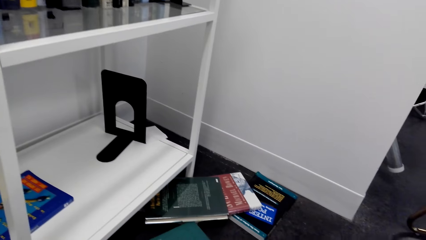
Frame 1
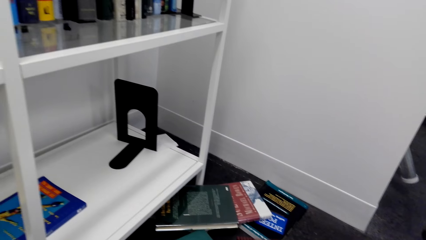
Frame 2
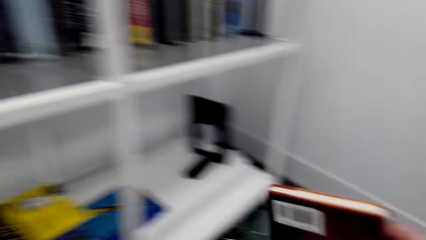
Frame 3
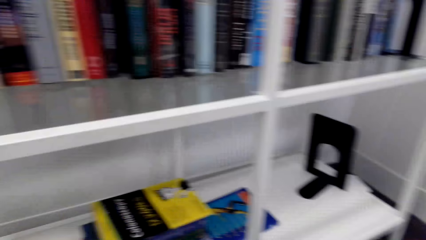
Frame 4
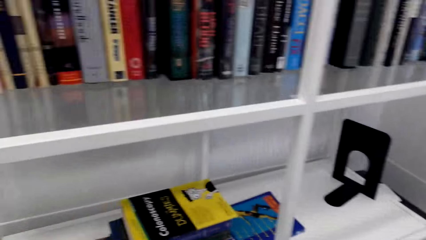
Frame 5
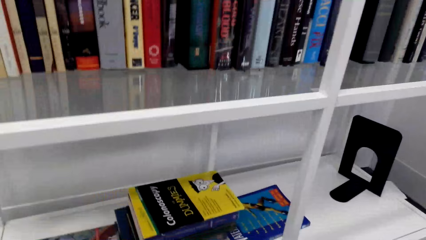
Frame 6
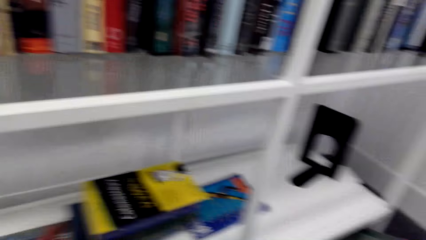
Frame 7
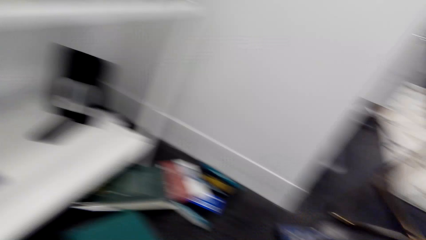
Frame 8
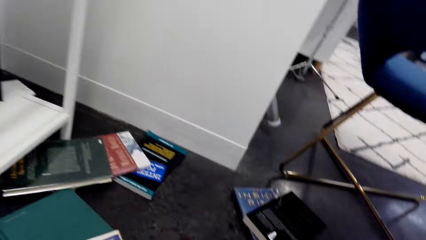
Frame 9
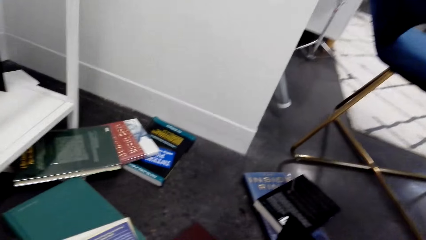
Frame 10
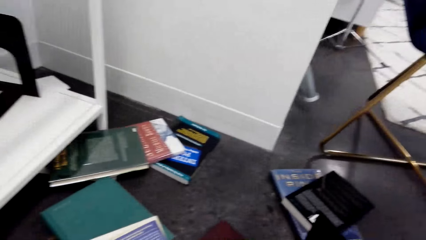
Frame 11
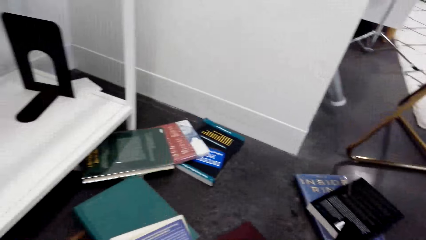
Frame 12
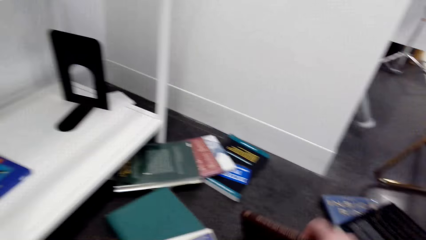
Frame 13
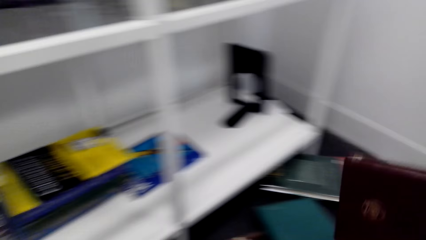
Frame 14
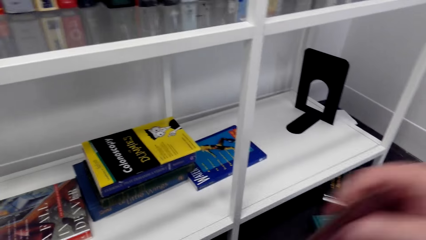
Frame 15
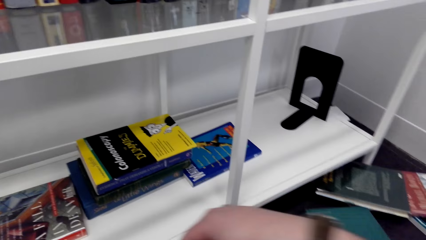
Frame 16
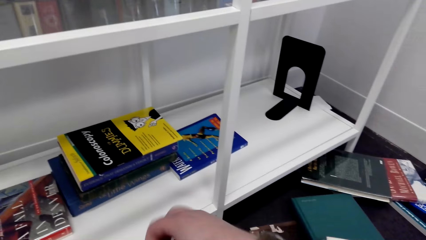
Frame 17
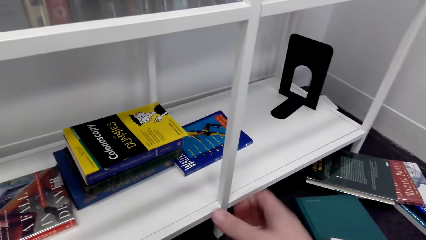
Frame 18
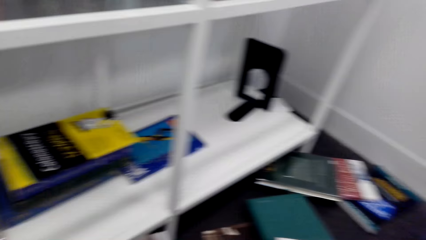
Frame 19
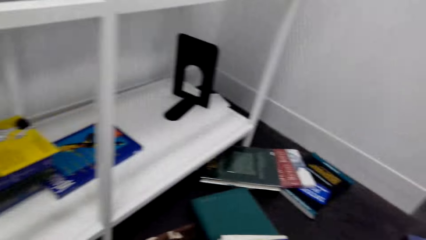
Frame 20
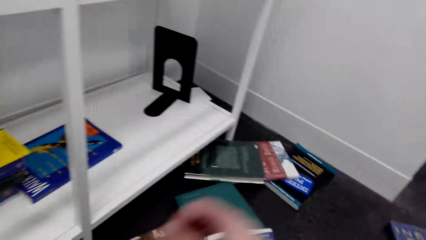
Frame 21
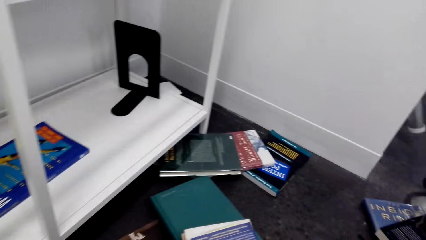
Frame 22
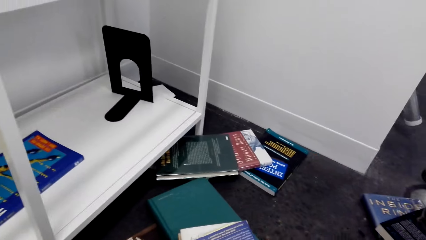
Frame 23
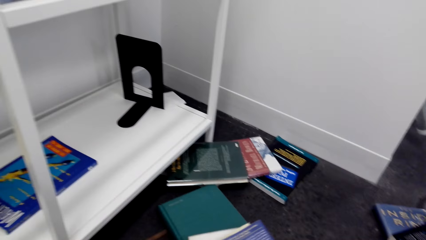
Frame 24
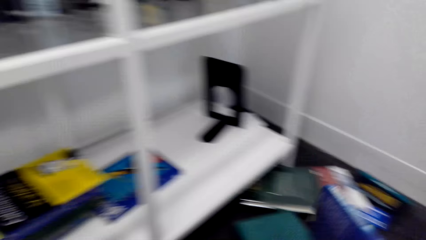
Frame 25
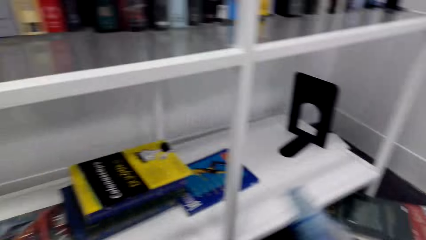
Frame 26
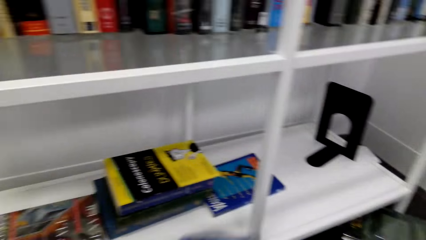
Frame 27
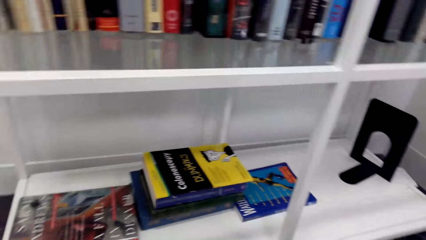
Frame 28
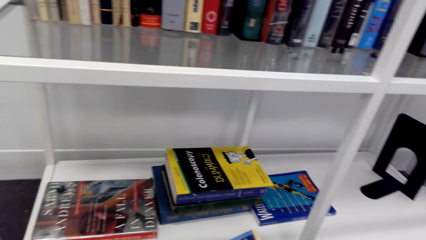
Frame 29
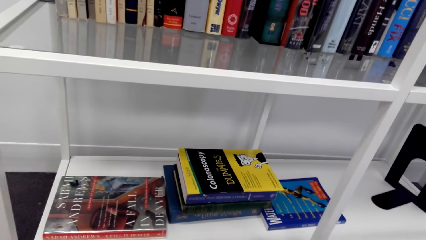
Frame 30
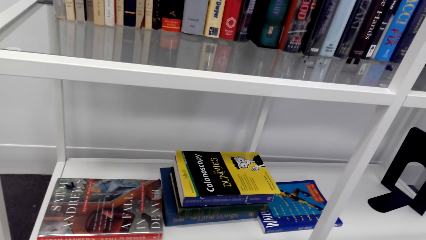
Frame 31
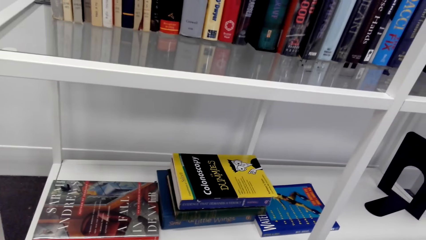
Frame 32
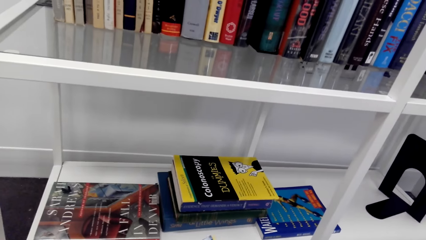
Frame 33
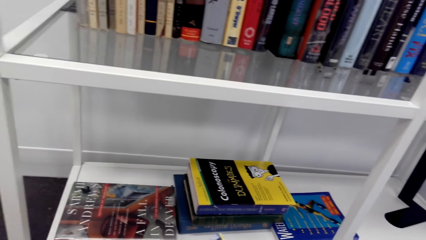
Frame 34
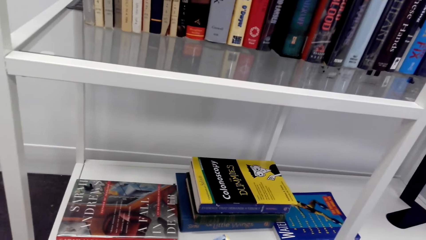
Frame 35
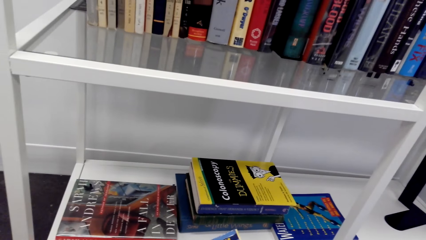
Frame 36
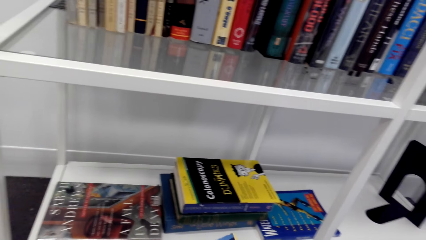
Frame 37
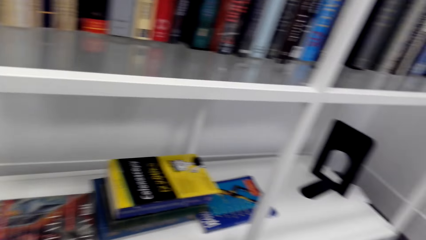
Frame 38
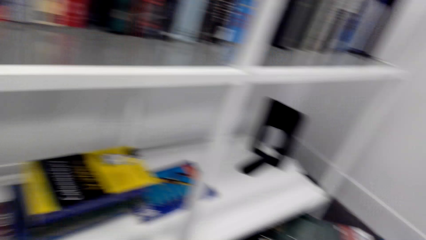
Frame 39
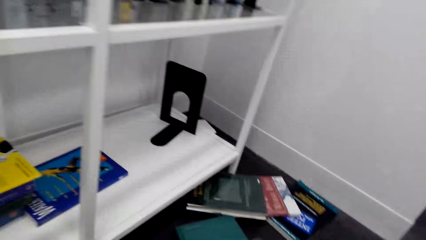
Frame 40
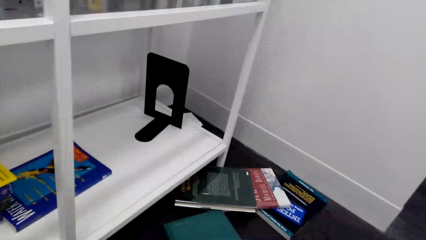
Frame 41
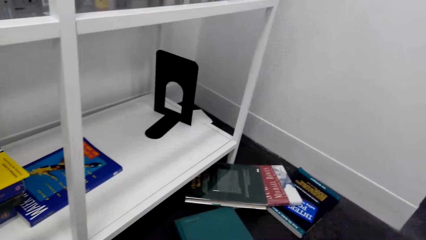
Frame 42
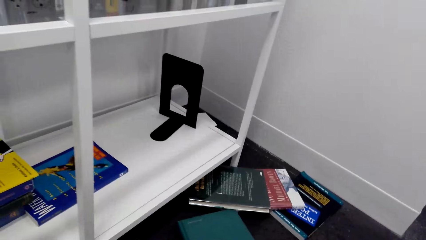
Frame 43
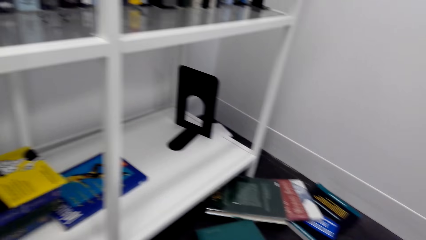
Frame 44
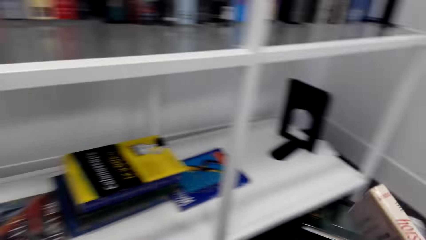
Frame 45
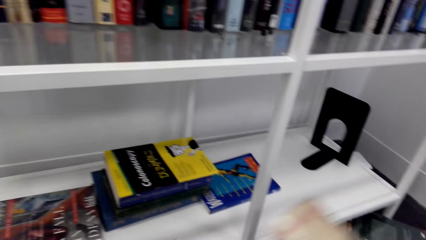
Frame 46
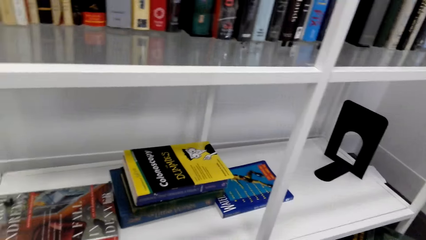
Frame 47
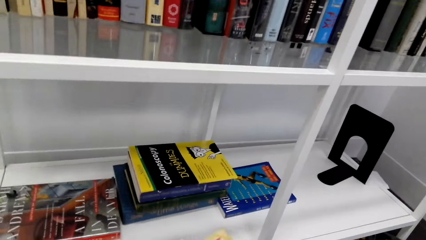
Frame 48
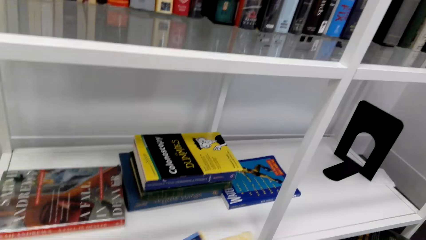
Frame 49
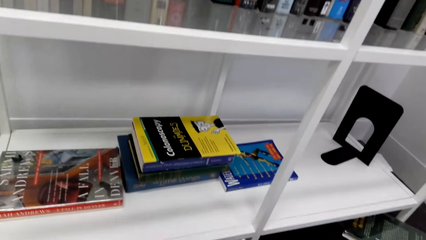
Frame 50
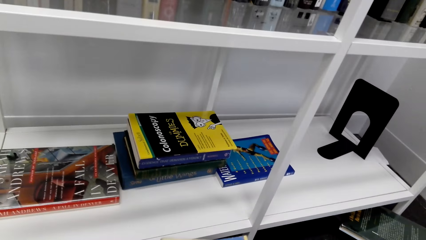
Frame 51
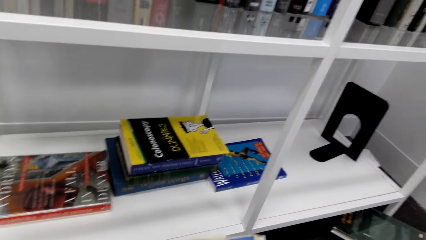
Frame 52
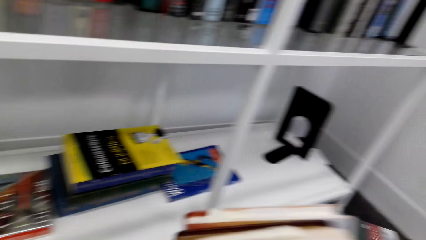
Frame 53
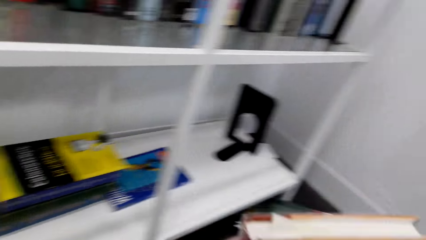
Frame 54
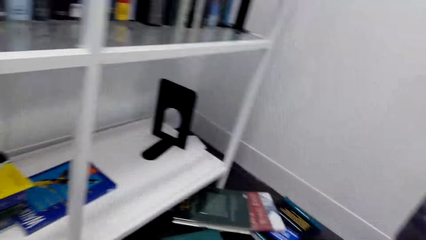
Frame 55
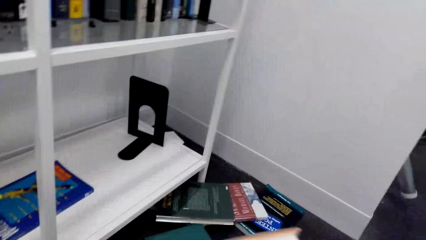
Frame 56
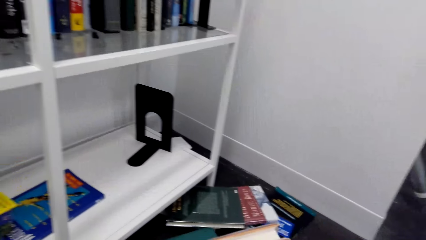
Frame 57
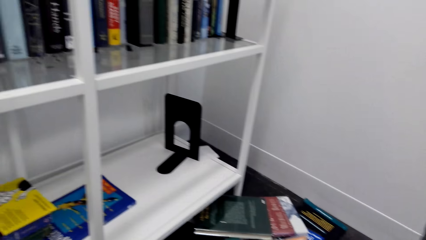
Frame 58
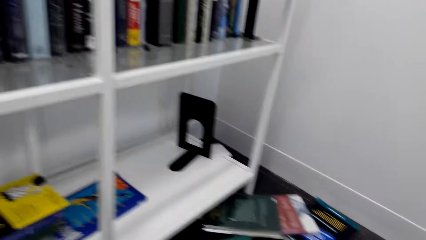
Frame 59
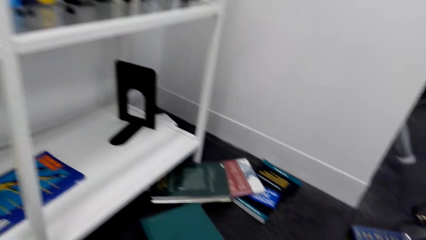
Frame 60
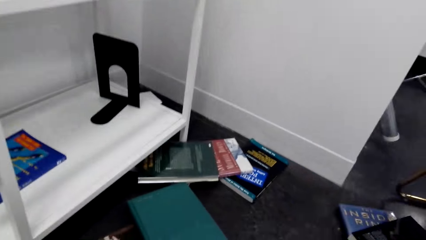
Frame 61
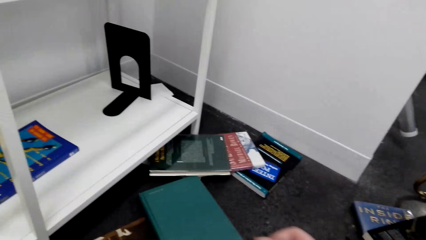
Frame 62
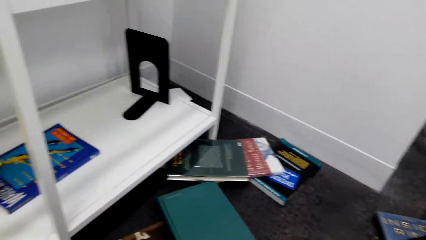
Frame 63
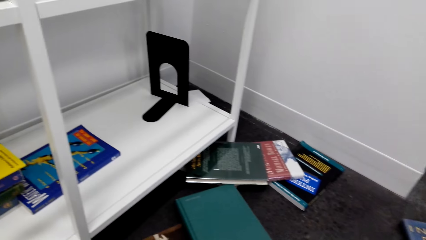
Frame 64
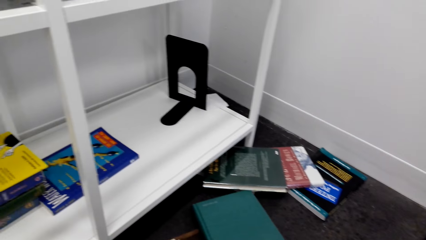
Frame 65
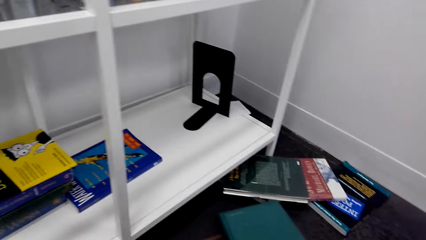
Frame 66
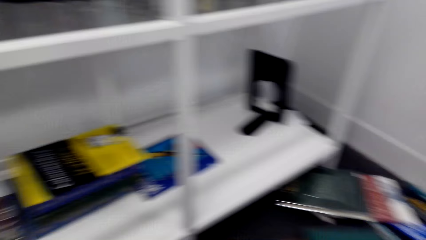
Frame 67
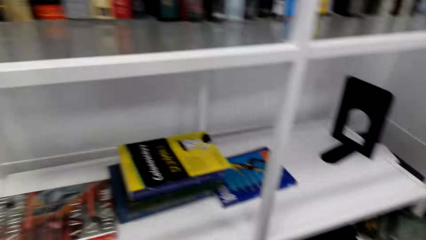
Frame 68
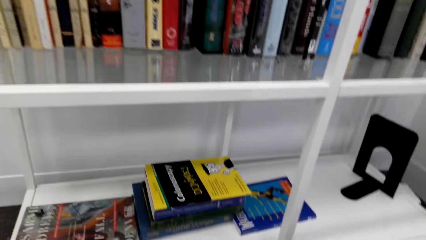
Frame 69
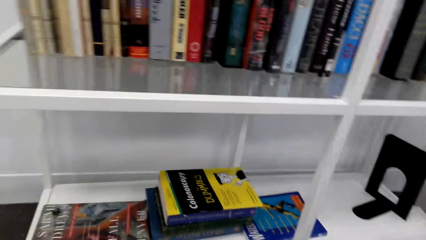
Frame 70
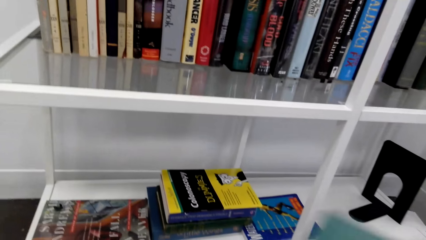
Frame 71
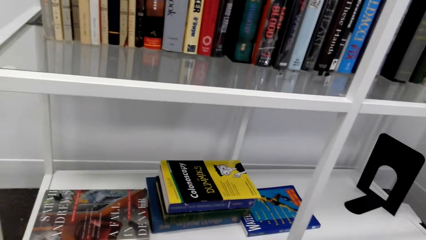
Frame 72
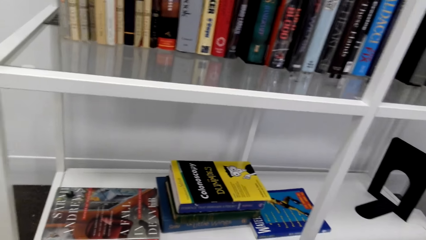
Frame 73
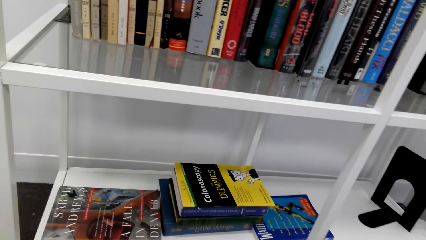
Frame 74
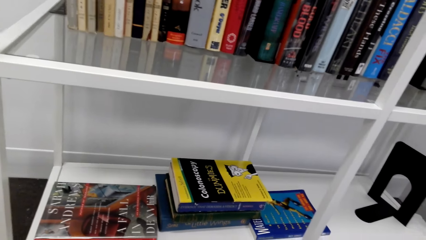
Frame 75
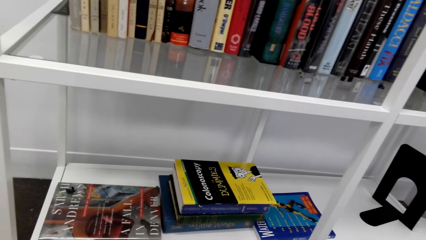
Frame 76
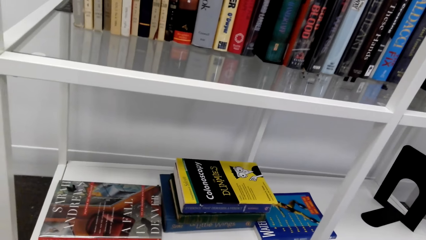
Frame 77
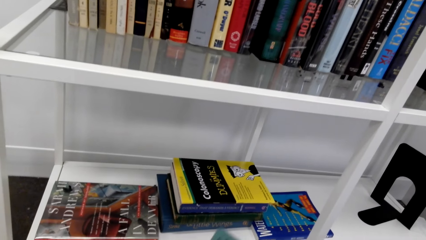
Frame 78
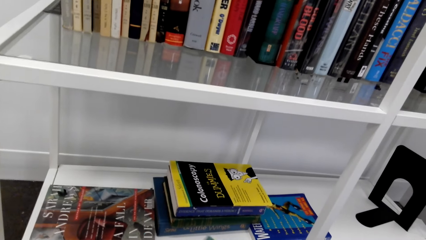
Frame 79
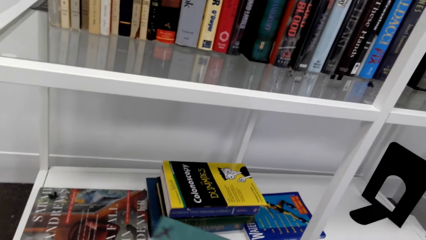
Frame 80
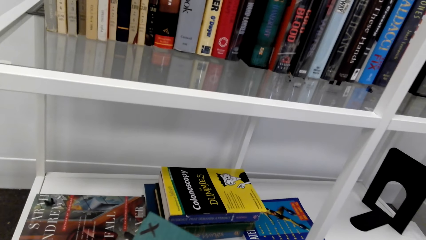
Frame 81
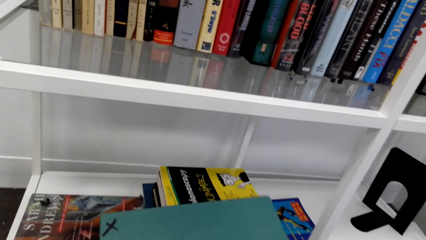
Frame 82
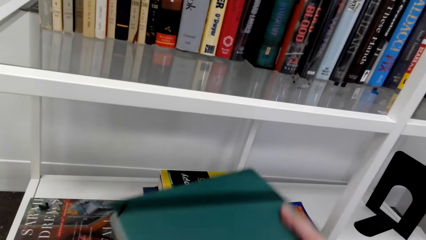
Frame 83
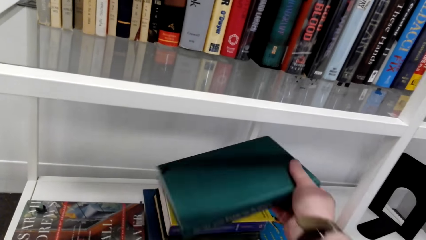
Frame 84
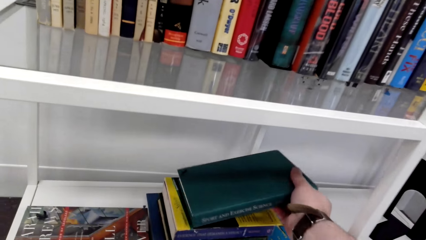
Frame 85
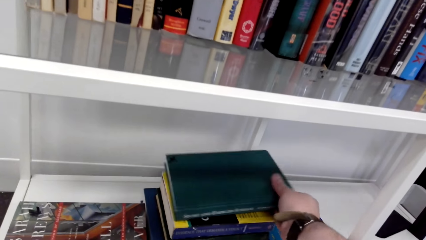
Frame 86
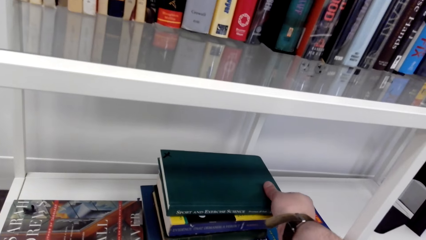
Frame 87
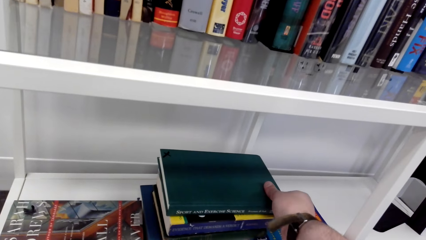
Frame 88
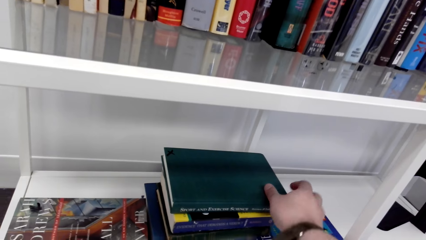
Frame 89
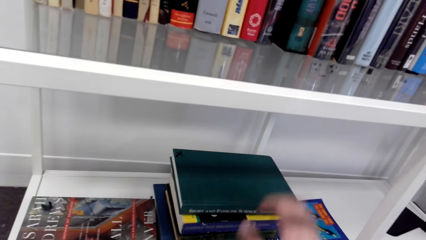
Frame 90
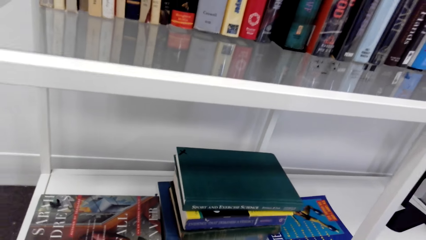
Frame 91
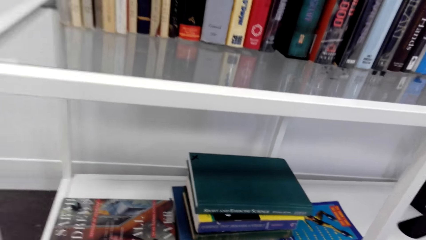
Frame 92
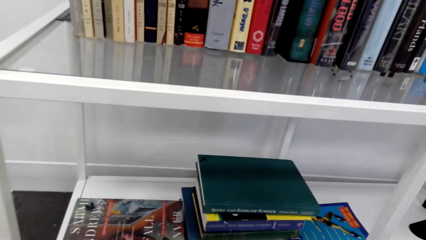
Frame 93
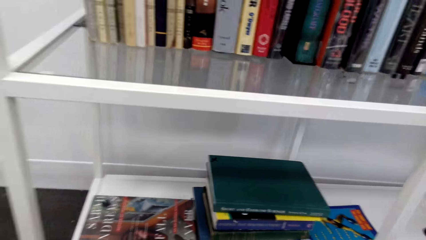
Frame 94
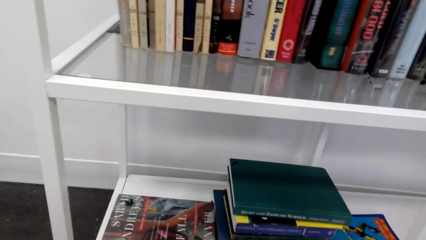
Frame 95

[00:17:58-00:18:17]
The camera wearer picks books from the floor. They put the book on the shelf.
